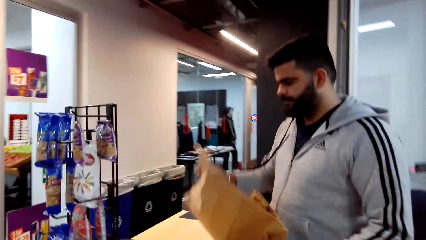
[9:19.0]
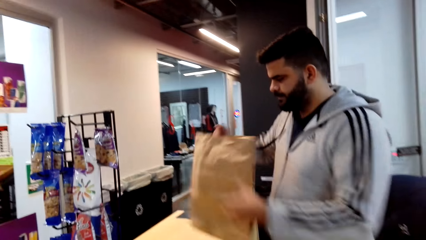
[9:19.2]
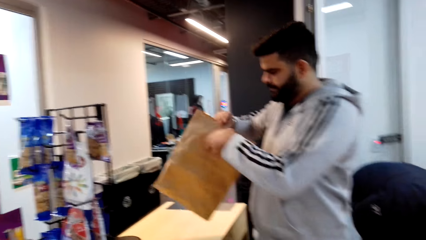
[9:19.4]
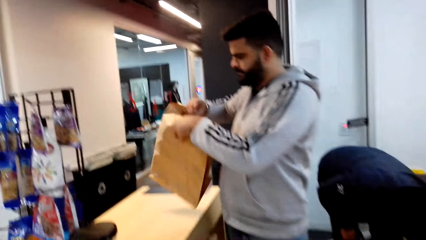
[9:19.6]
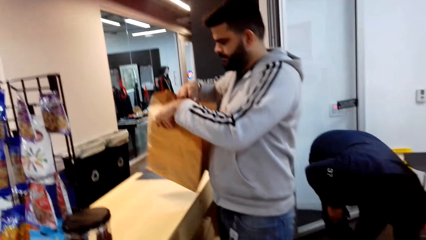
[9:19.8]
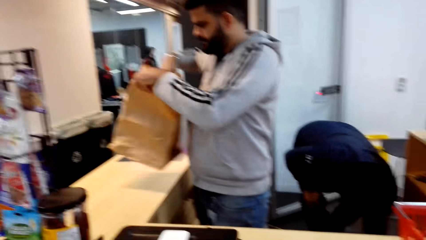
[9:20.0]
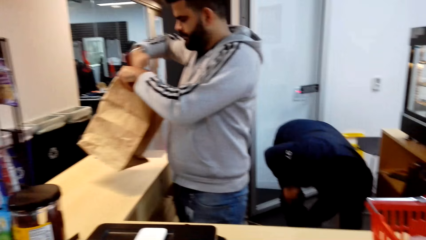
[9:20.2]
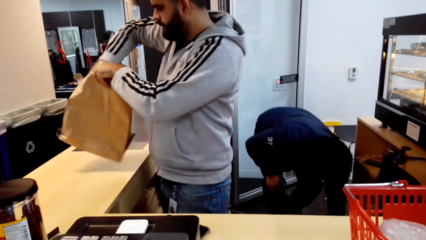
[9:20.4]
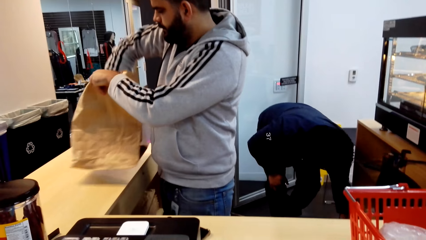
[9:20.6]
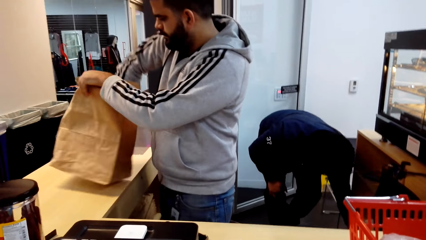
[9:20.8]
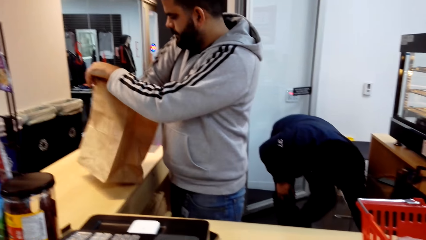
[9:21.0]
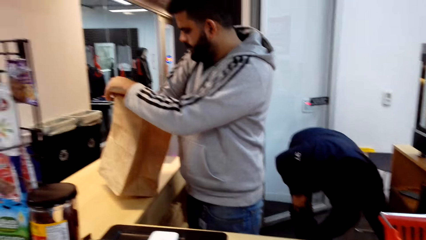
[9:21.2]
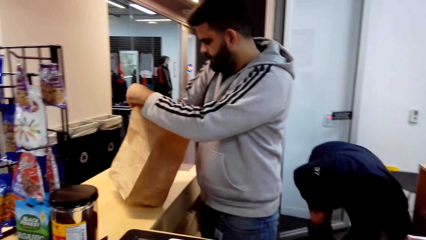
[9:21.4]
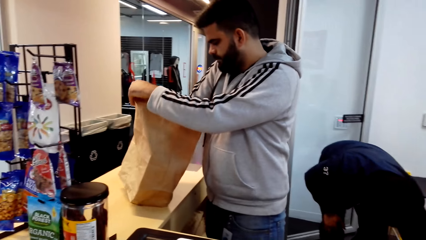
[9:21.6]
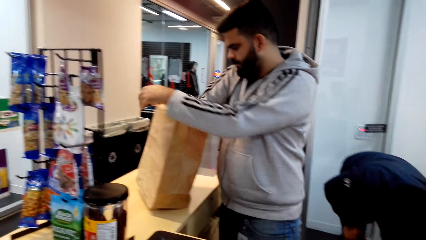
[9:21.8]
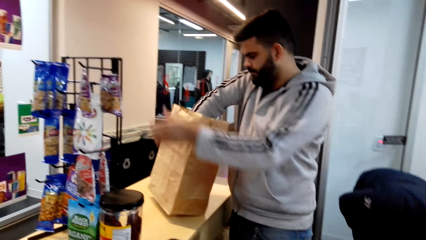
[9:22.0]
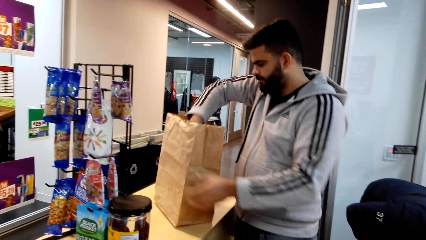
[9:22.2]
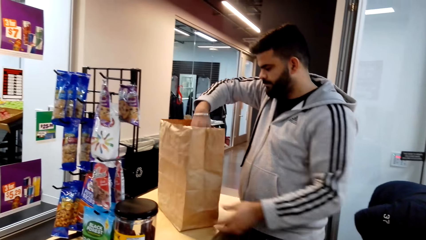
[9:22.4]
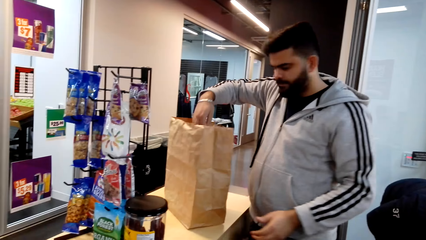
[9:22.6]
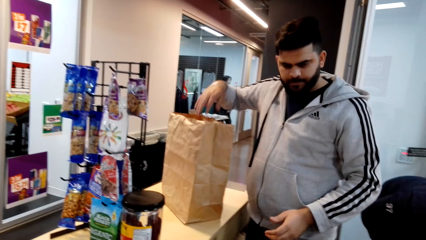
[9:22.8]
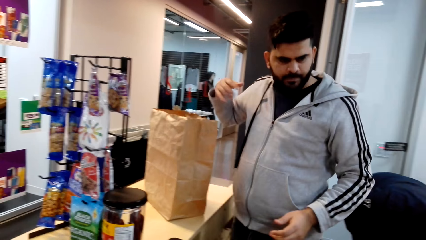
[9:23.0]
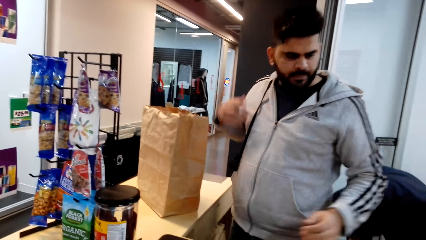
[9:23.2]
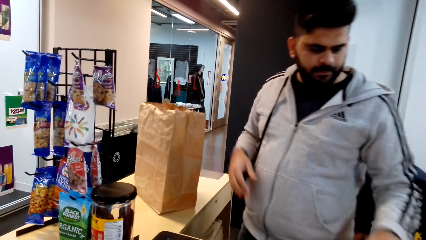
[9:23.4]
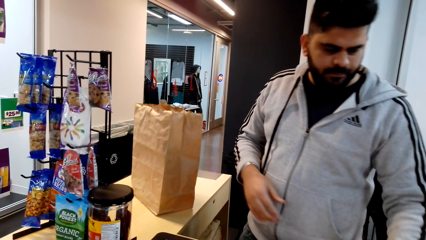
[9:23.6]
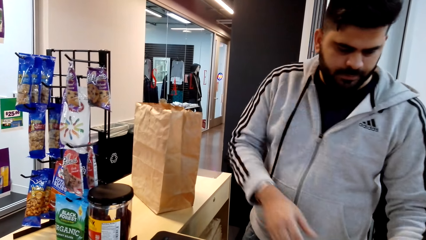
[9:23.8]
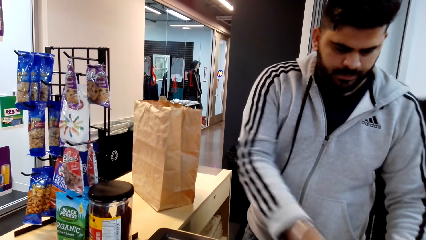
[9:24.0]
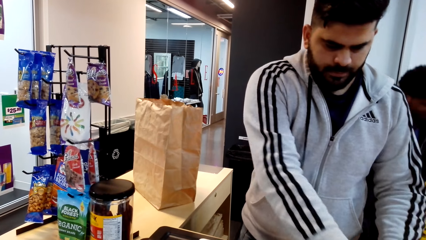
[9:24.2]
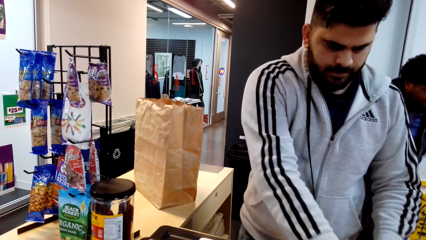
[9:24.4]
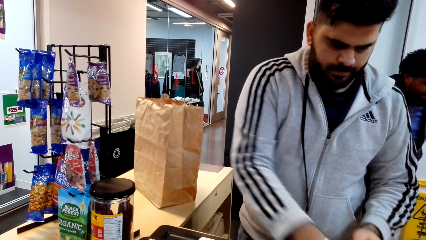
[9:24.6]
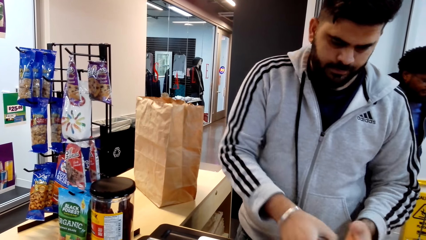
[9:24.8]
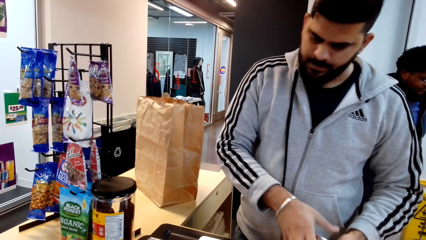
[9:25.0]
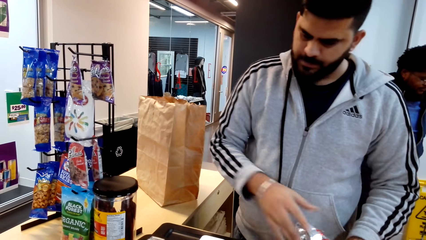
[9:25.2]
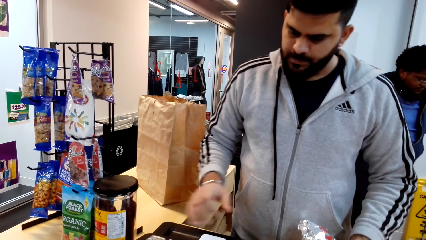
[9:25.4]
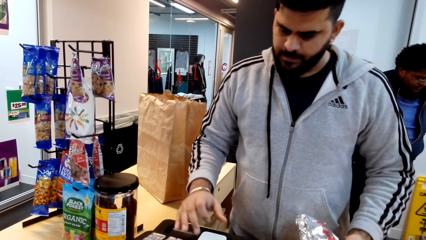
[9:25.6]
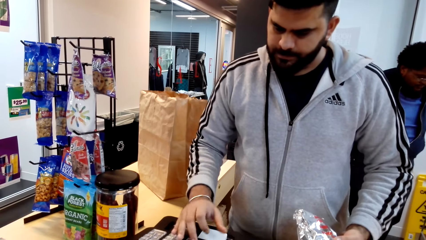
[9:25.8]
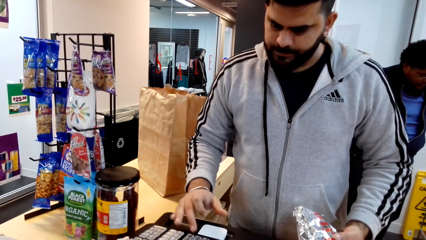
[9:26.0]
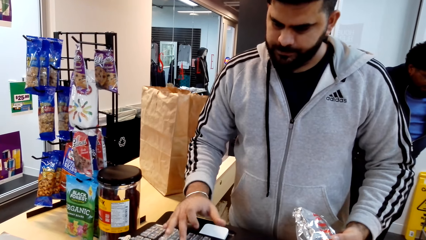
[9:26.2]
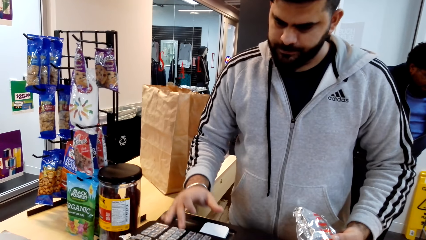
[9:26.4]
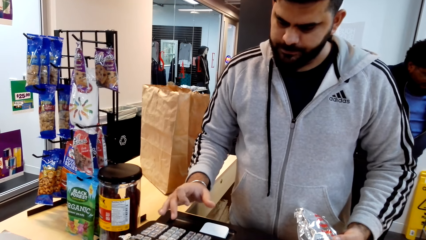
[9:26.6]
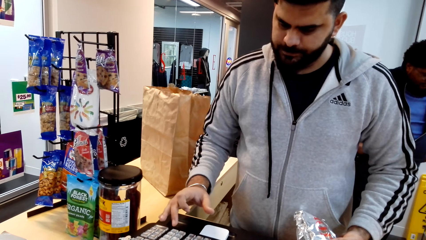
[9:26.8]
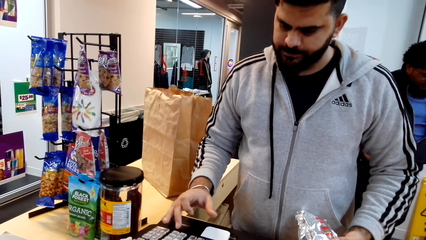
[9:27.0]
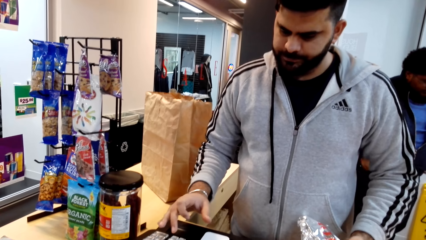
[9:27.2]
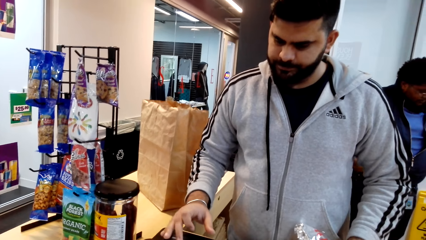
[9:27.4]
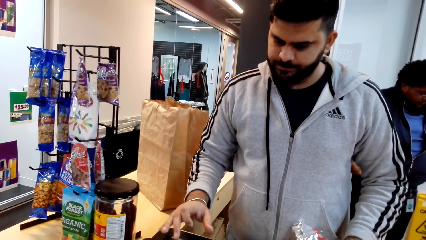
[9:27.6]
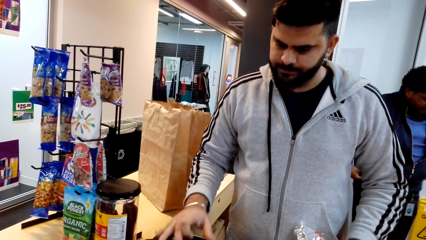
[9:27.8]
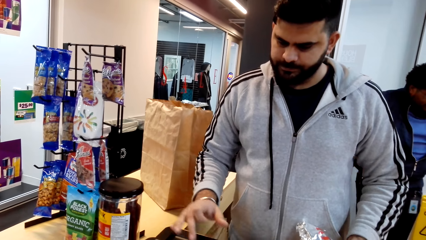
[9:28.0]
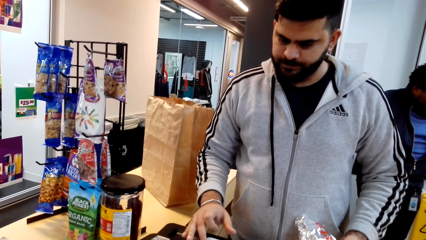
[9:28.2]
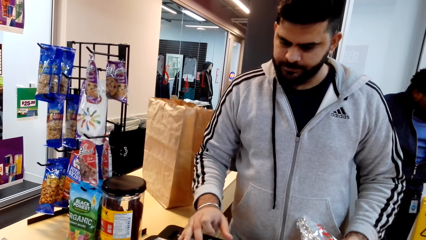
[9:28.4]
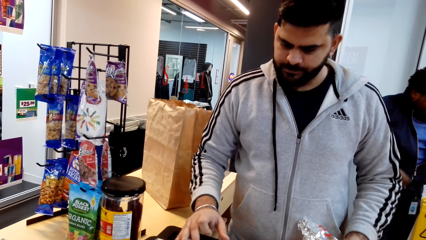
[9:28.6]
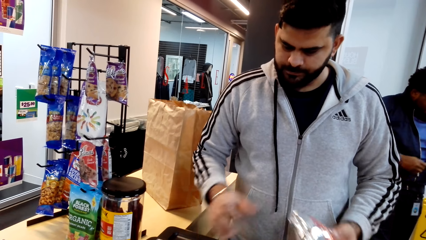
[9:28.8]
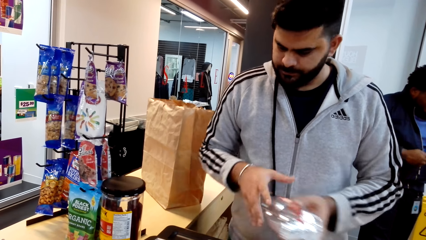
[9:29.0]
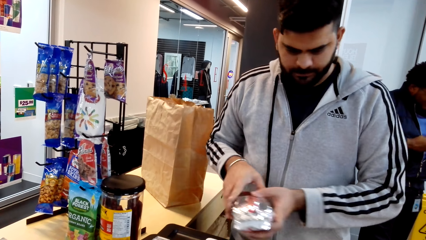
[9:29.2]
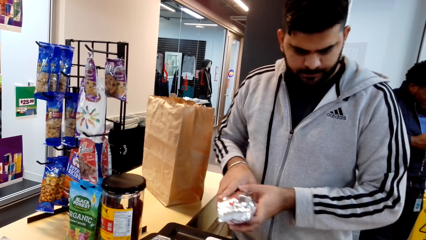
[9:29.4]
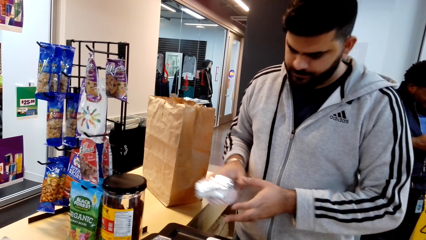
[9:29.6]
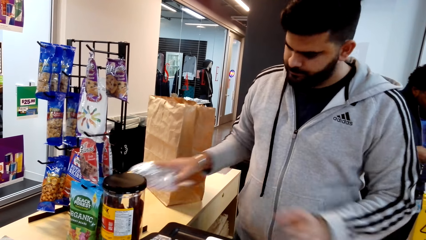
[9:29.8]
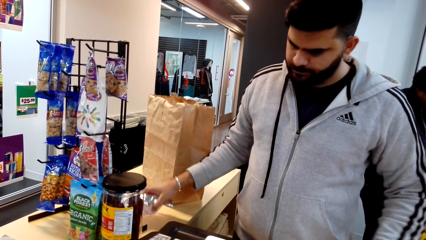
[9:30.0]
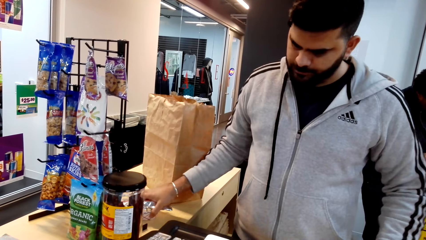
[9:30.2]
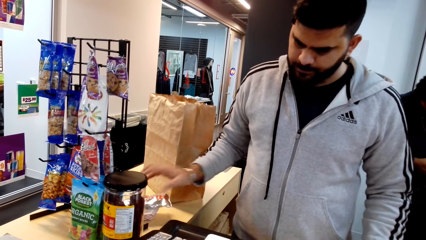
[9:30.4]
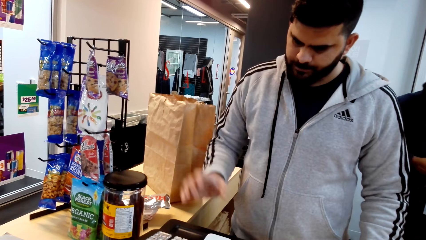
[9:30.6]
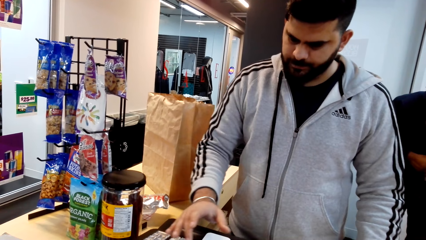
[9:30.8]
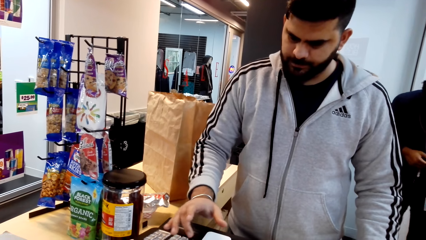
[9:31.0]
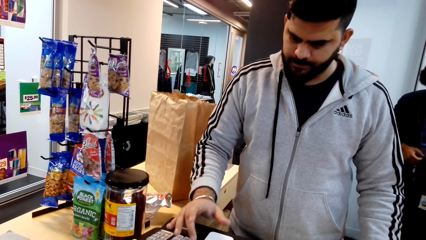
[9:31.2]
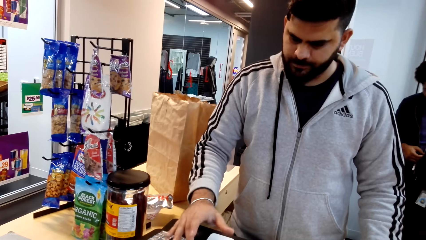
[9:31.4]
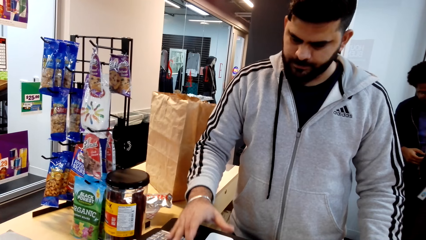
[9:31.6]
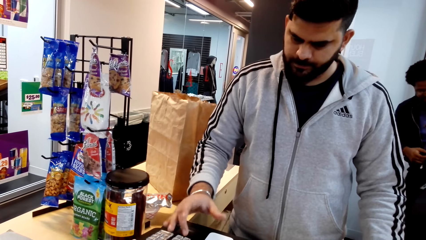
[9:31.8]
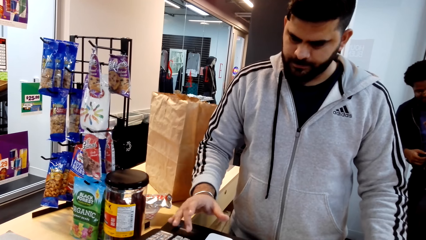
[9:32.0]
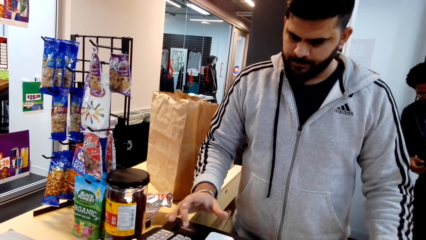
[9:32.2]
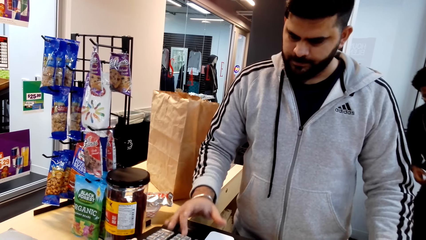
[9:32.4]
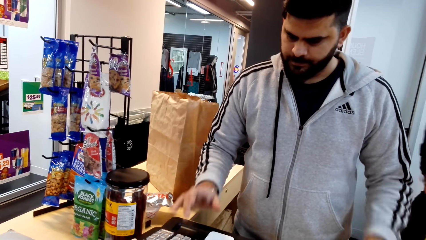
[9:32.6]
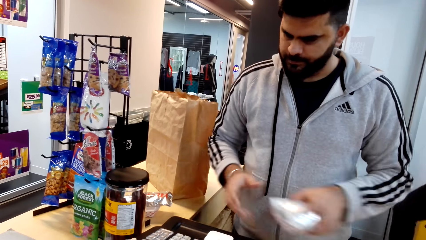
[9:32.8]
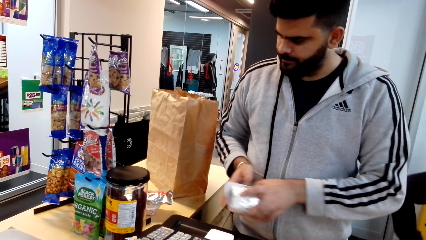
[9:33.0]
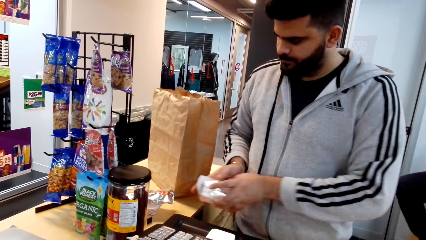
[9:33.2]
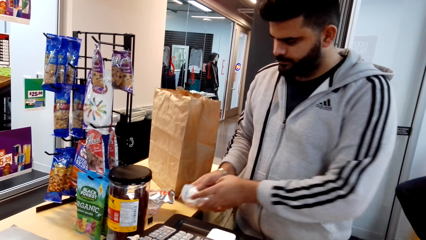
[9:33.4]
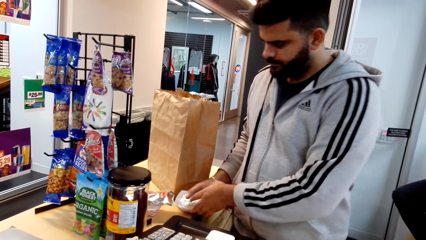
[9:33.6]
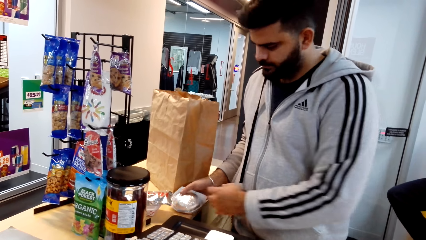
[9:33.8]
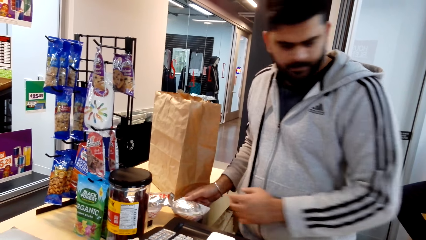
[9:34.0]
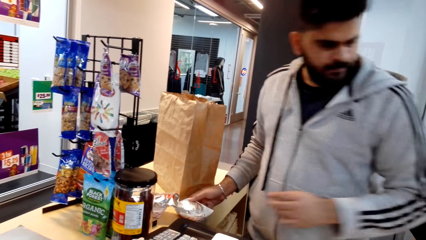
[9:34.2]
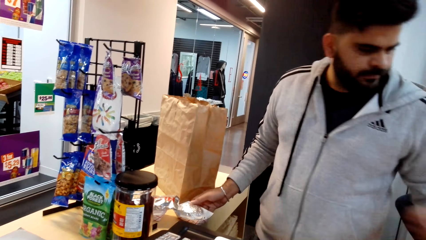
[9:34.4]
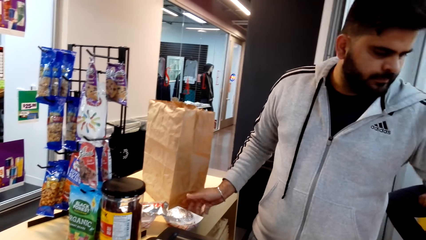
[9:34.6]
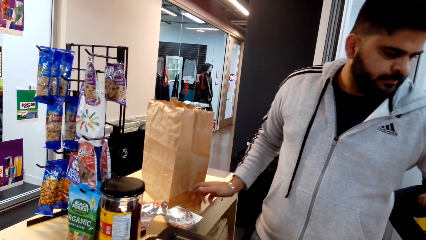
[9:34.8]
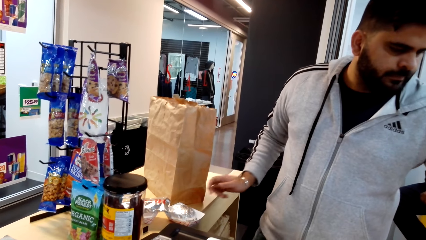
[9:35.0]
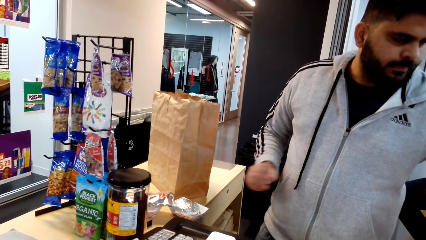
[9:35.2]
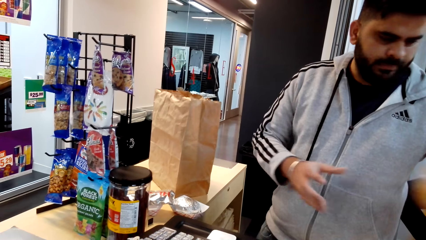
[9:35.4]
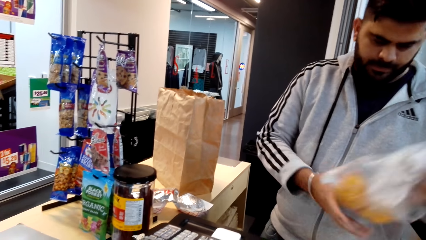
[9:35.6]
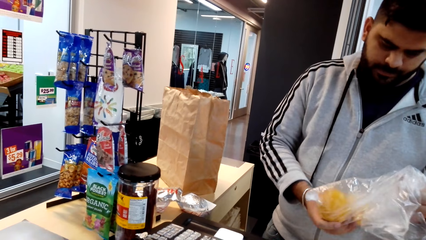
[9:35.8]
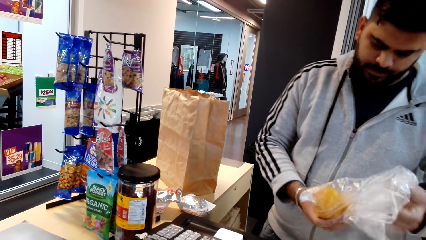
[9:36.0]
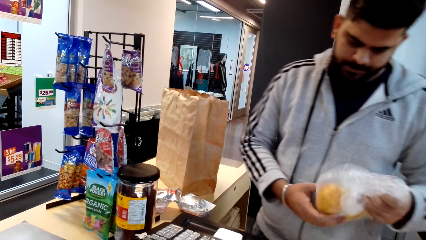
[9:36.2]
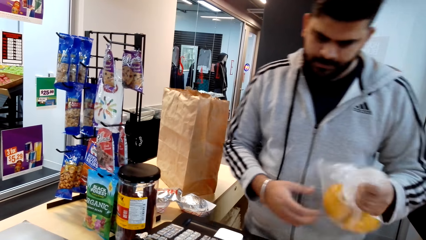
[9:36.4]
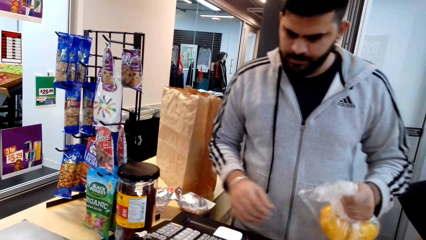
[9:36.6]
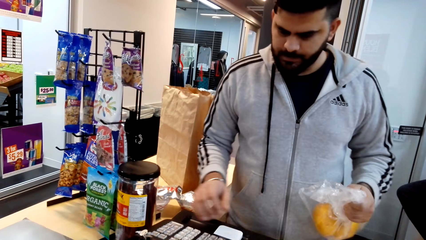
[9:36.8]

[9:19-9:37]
The cashier puts his hand inside the shopping bag. The cashier picks up something from the shopping basket. The camera wearer prices goods. The cashier presses the cash register. The camera wearer puts a product on the table. The cashier puts something on the counter and presses the cash register. The camera wearer puts a product on the table. The cashier puts something on the counter. The camera wearer picks up a cake from the shopping bucket. The cashier picks up a bag of oranges from the shopping basket.
